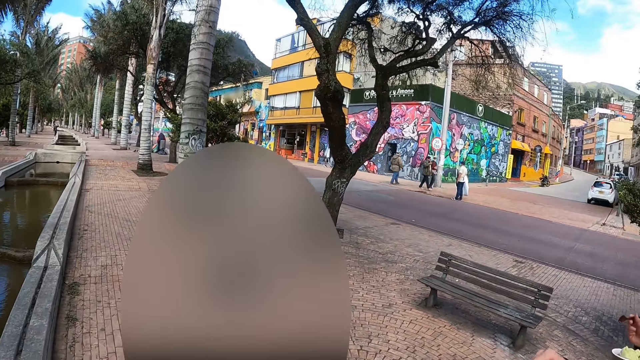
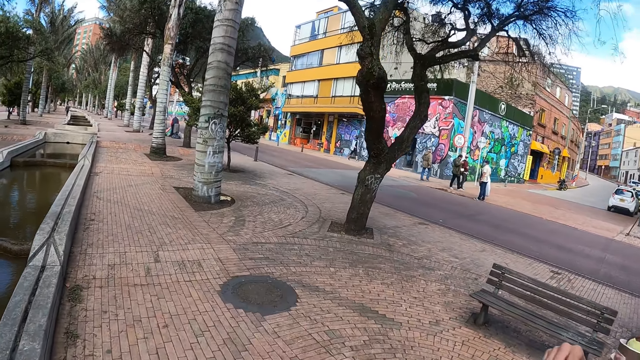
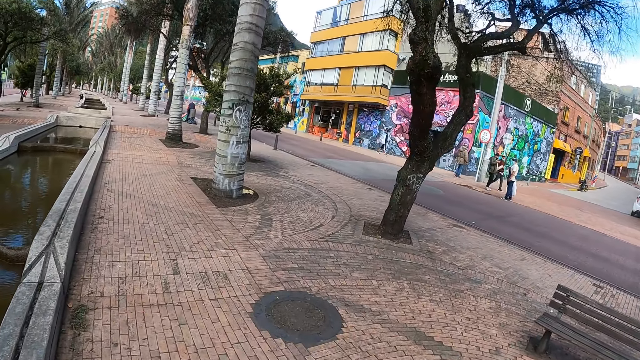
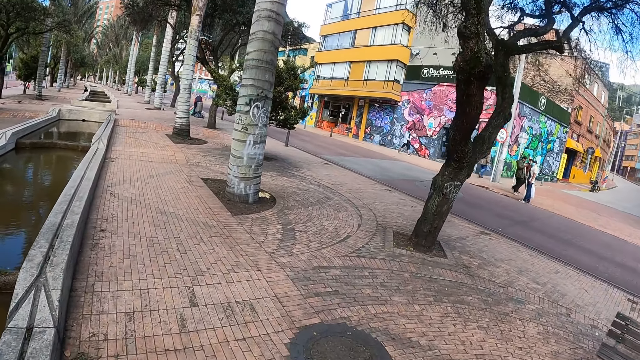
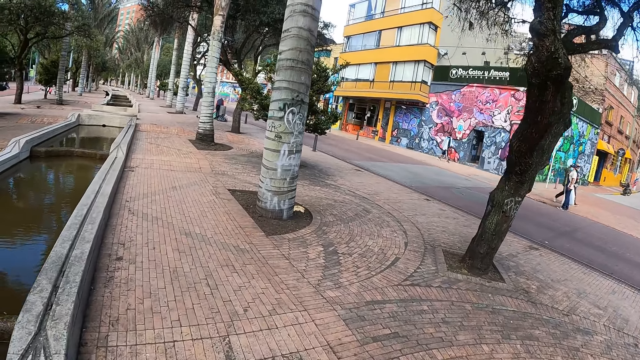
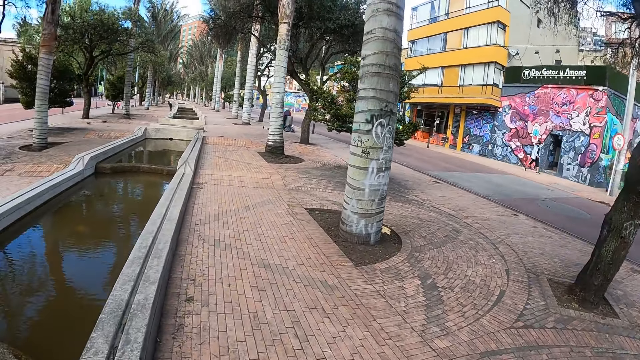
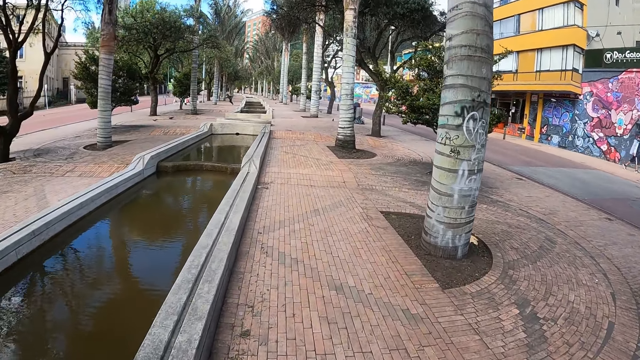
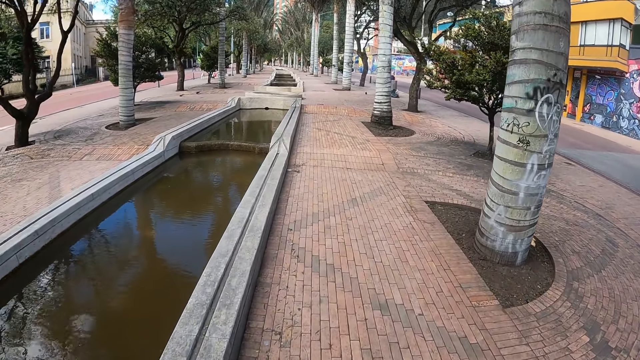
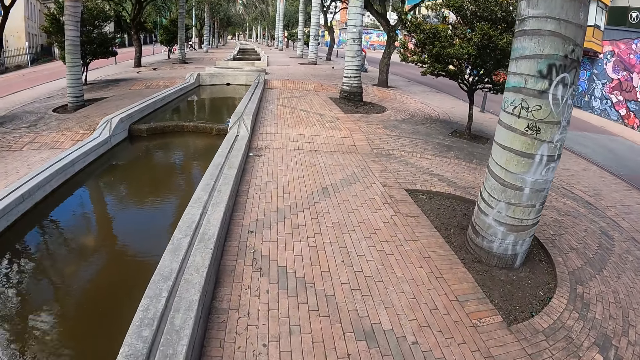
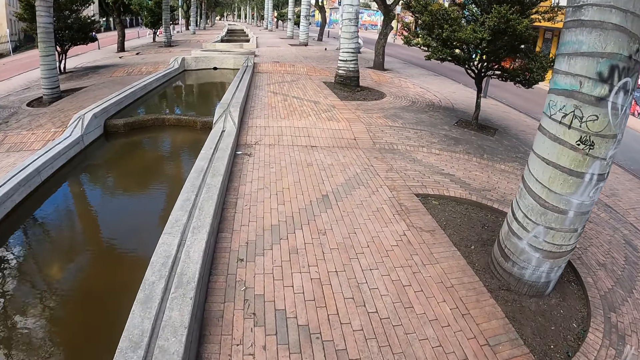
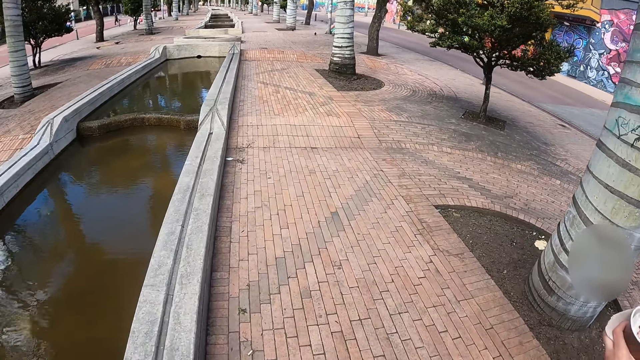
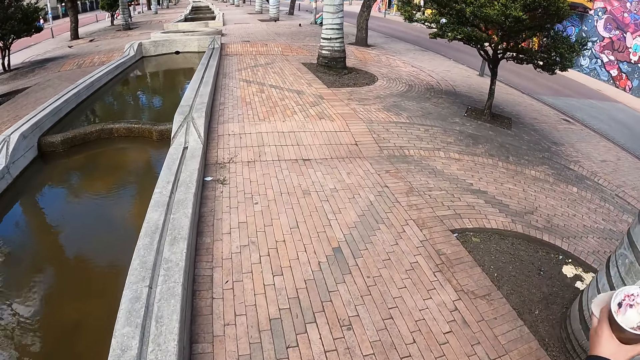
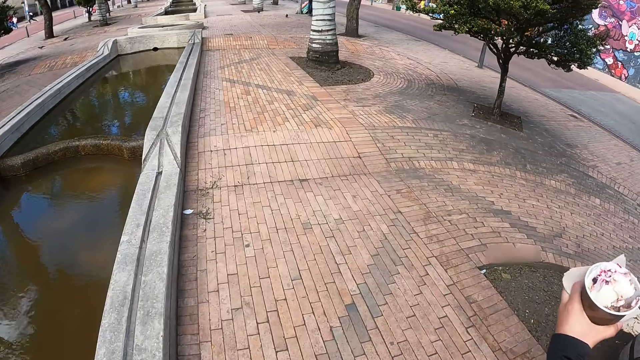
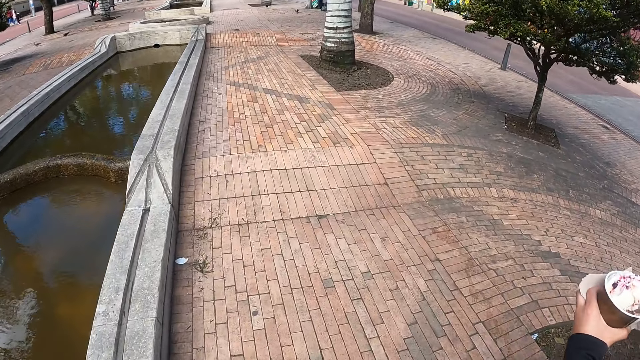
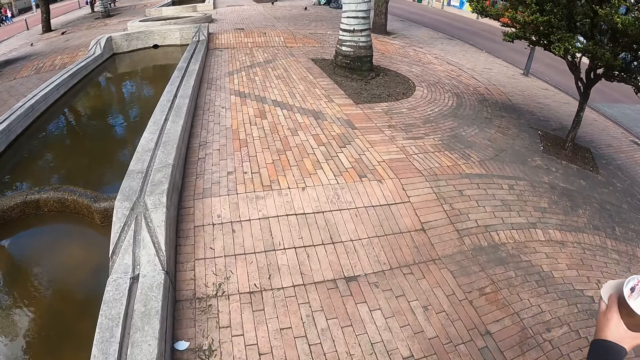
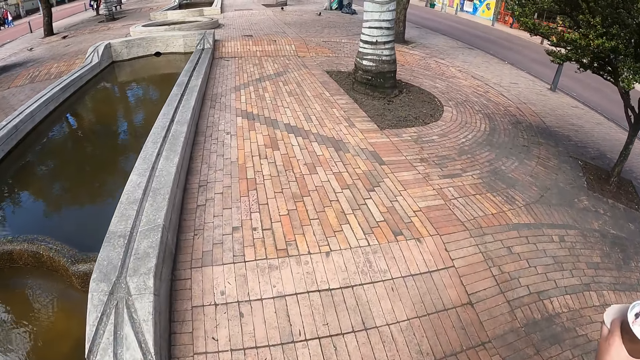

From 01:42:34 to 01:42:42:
The camera wearer walks along the street.

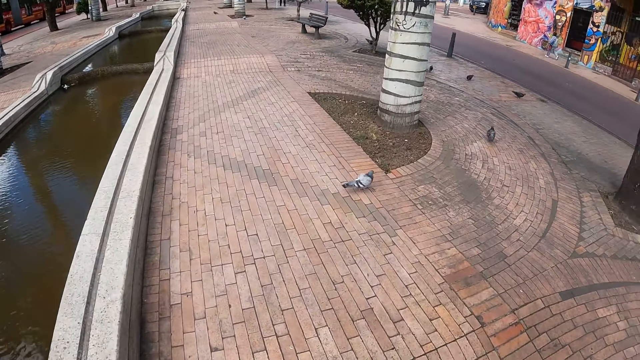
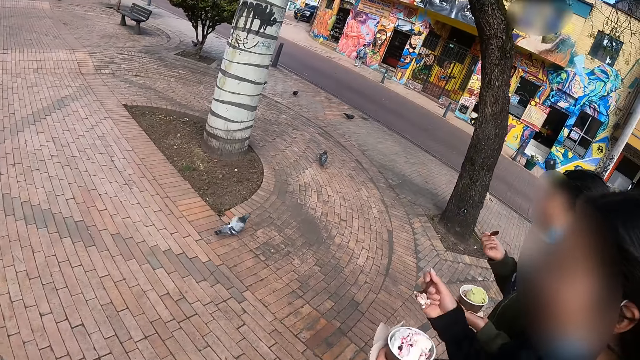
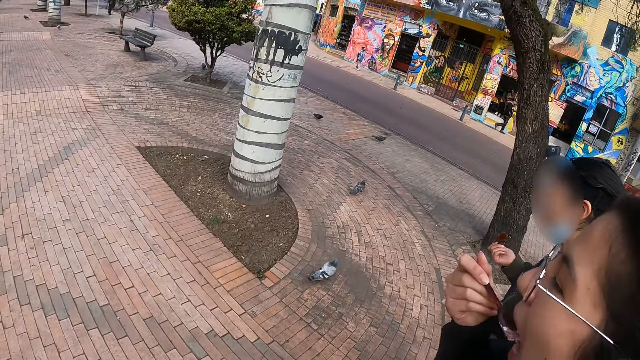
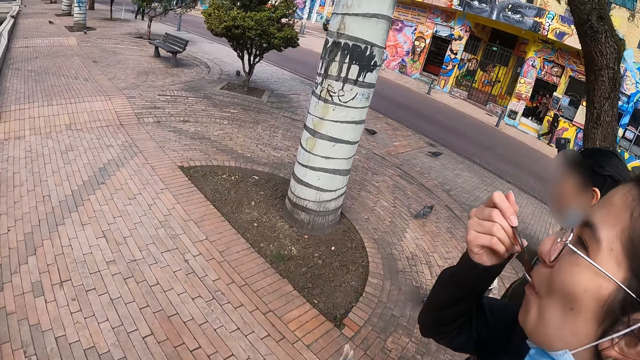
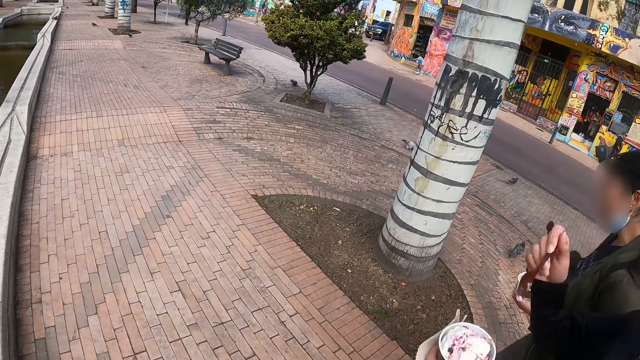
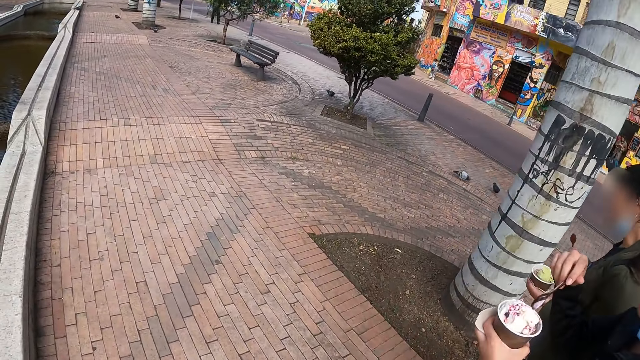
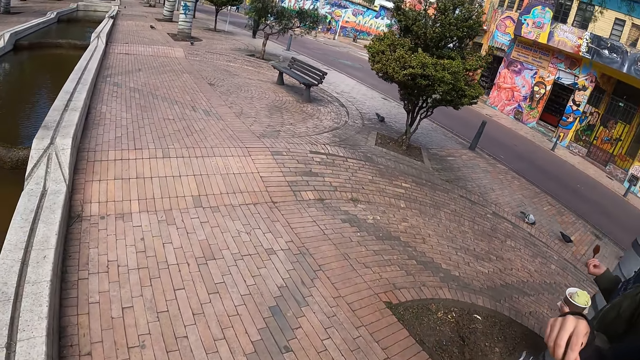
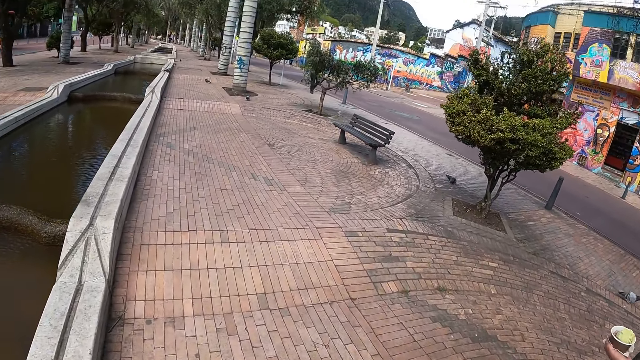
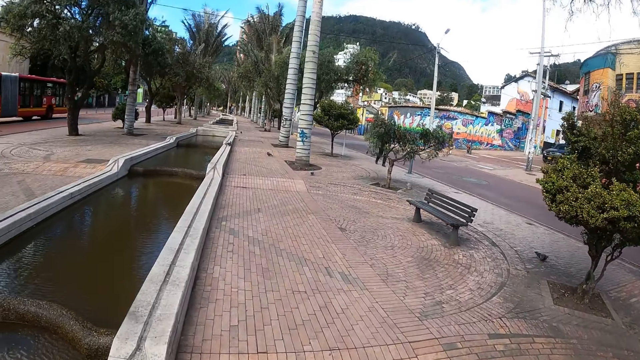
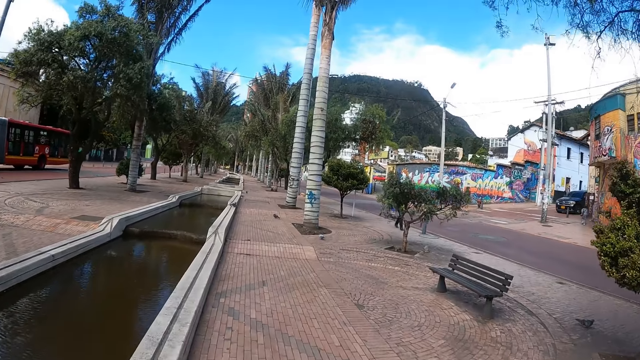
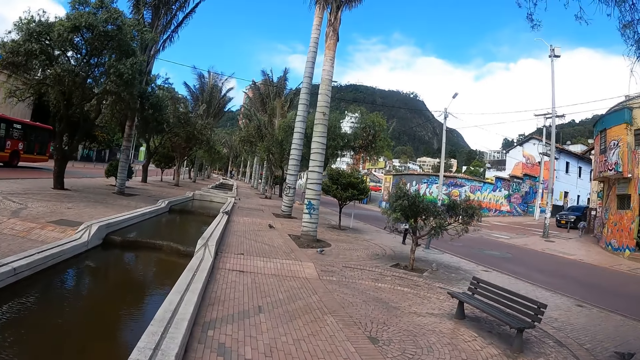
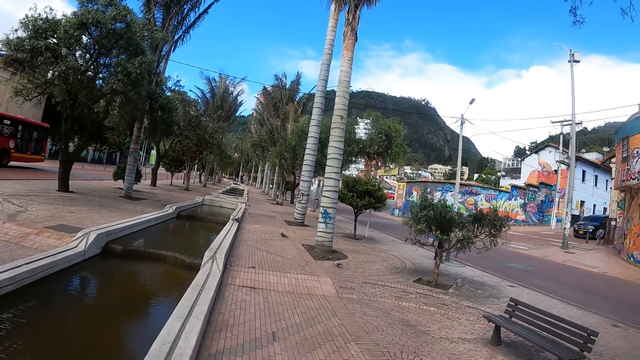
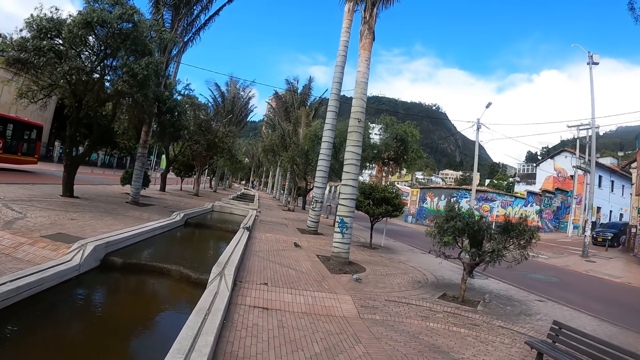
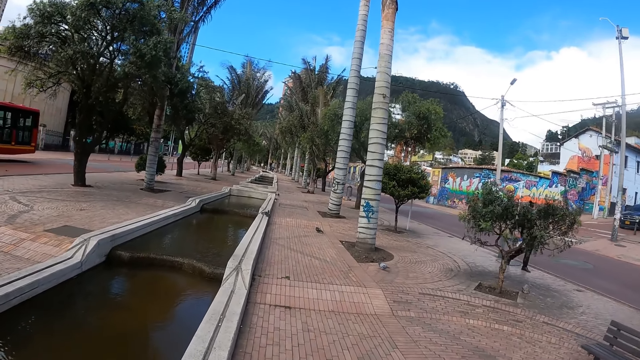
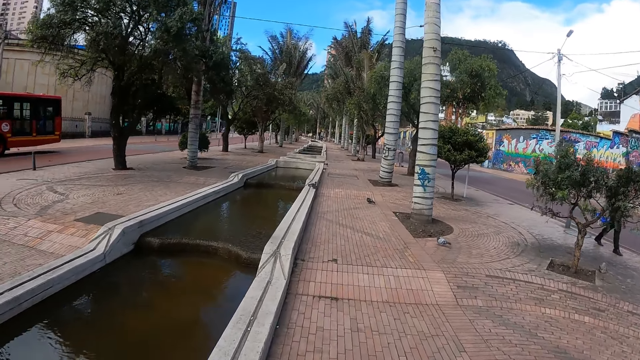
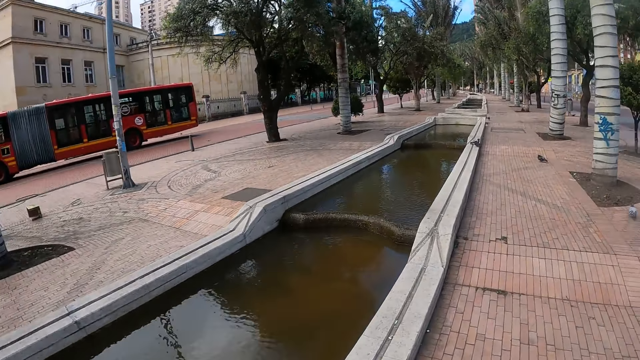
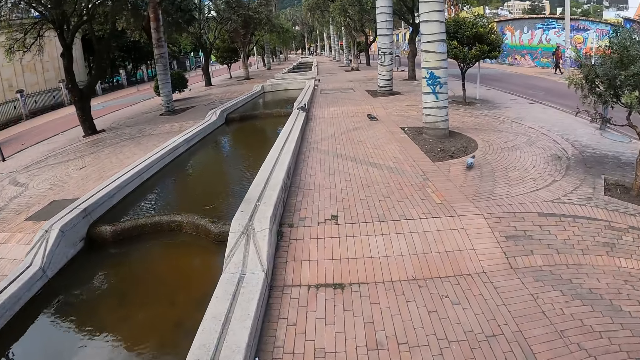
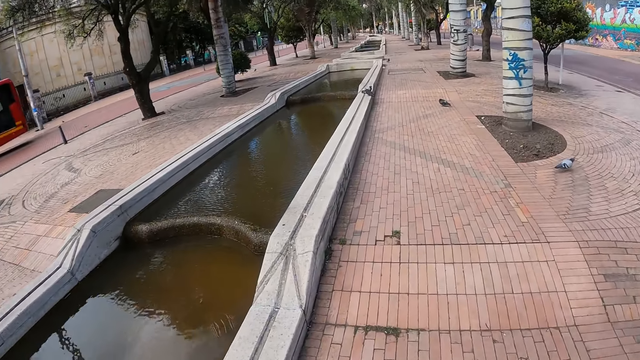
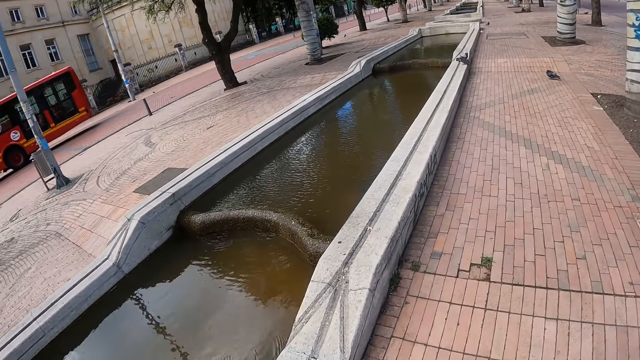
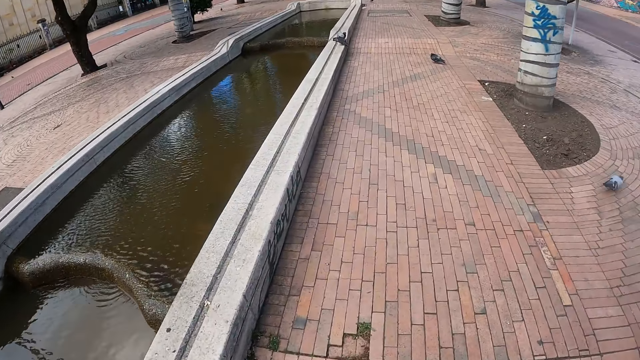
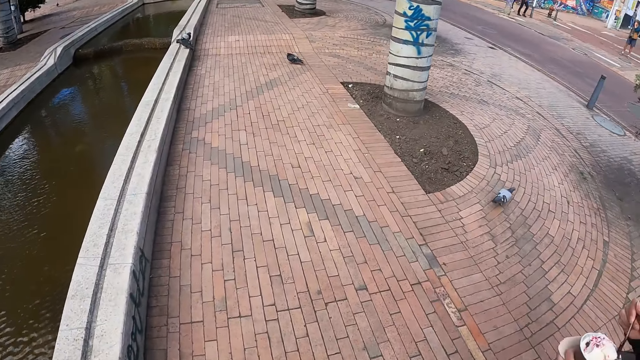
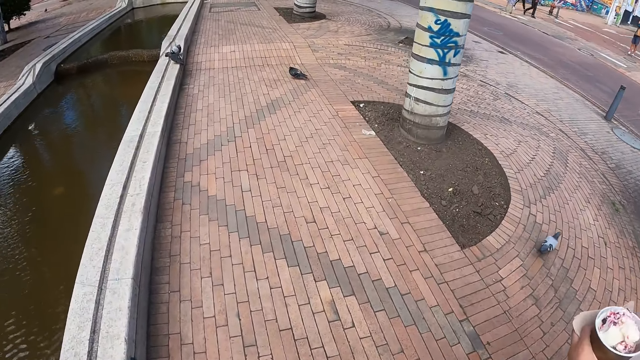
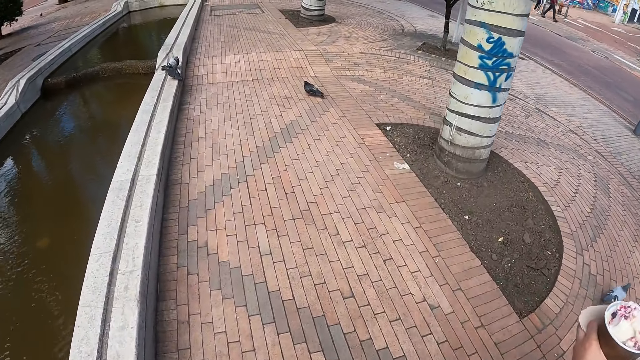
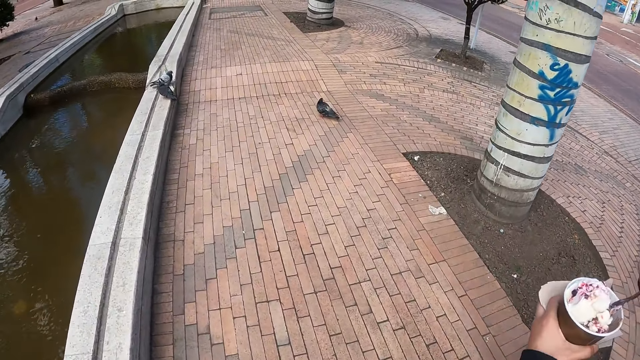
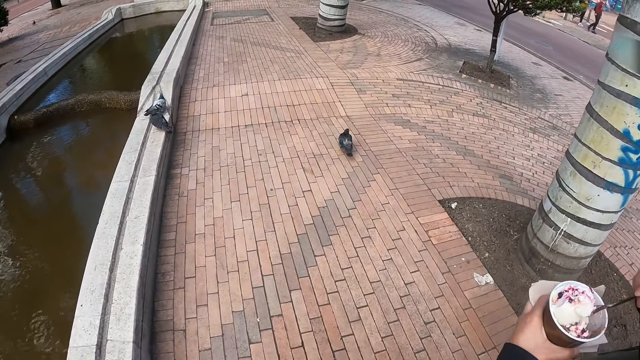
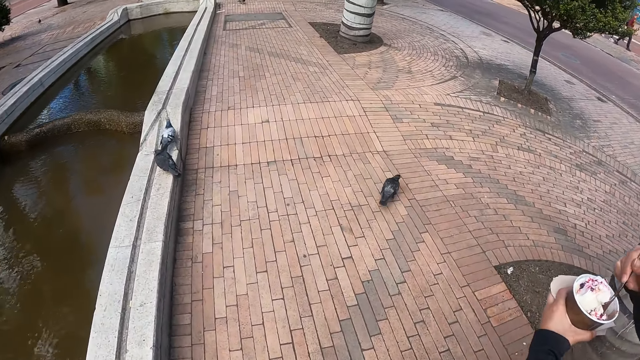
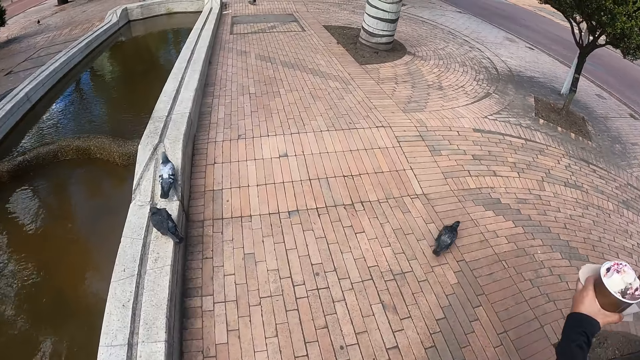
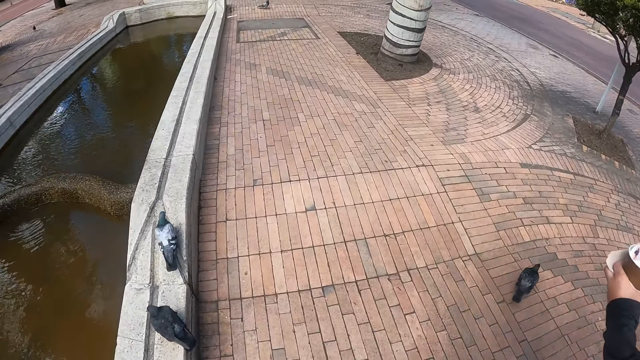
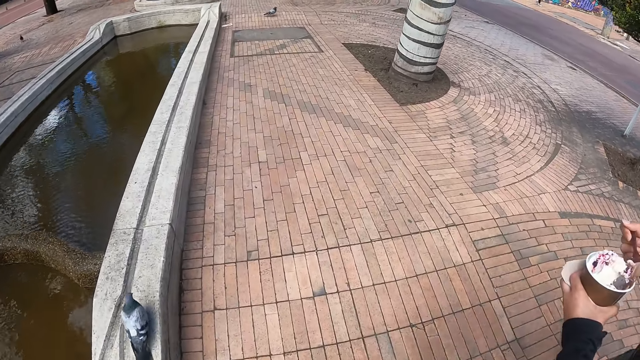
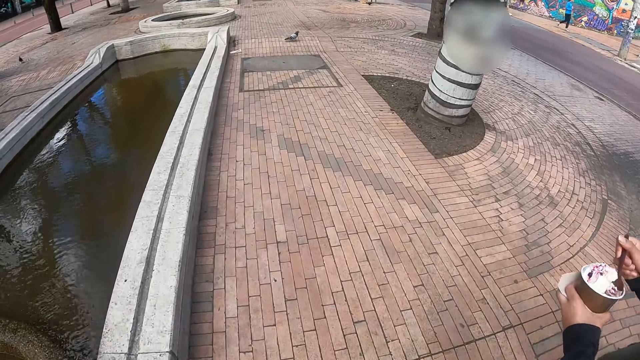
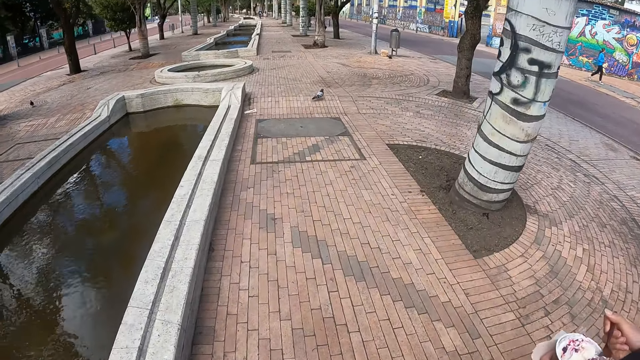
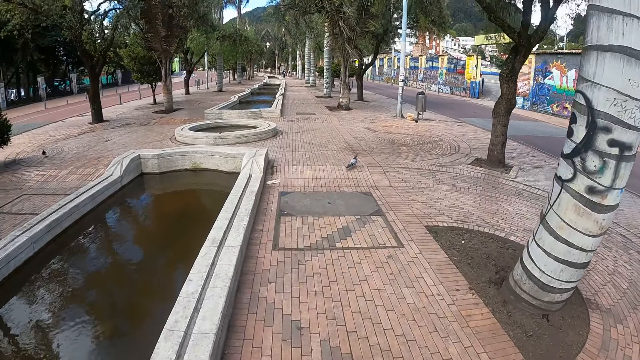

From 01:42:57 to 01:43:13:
A lady eats ice cream with a spoon. The camera wearer interacts with the lady. The lady puts the spoon in the ice cream. The camera wearer walks along the street. They look around. The lady scoops ice cream with the spoon.
